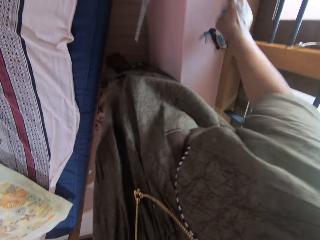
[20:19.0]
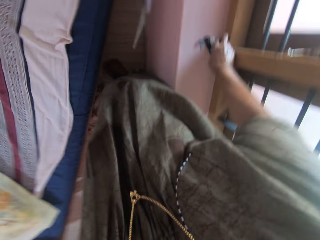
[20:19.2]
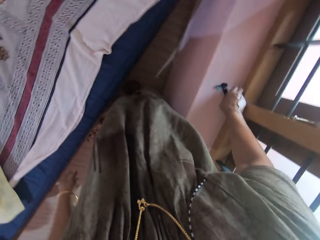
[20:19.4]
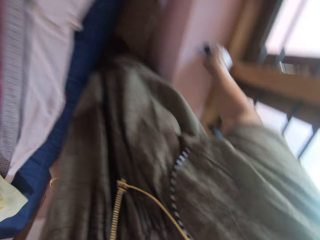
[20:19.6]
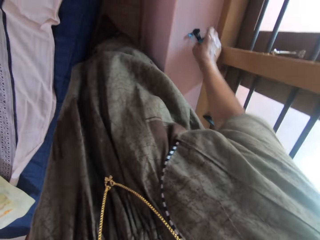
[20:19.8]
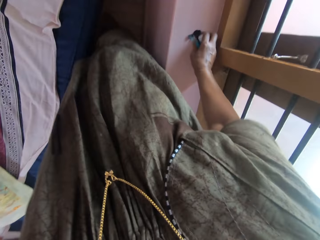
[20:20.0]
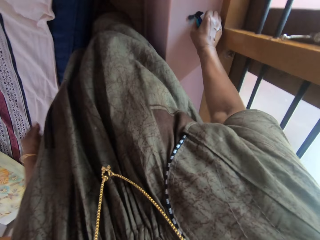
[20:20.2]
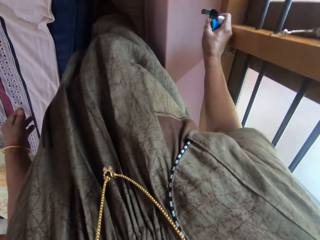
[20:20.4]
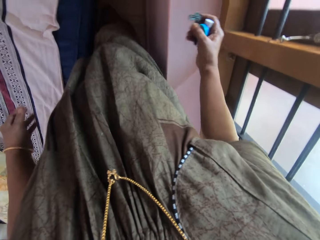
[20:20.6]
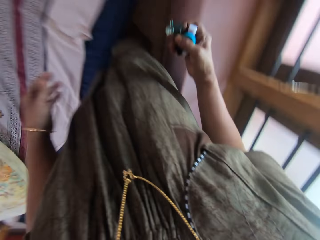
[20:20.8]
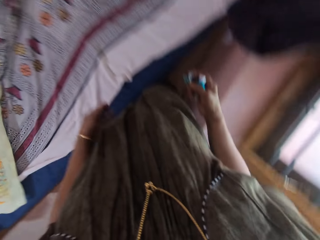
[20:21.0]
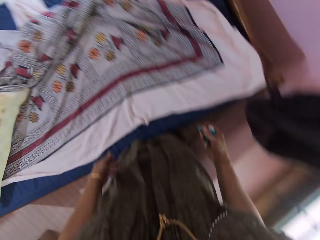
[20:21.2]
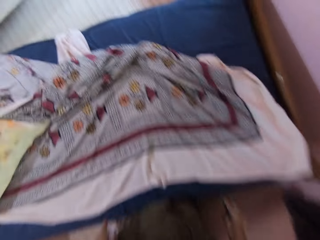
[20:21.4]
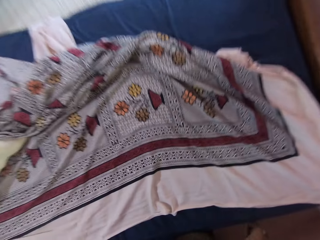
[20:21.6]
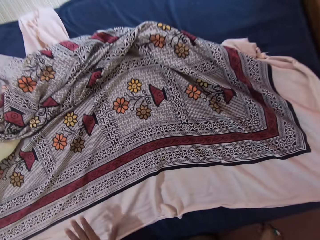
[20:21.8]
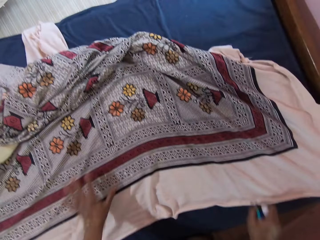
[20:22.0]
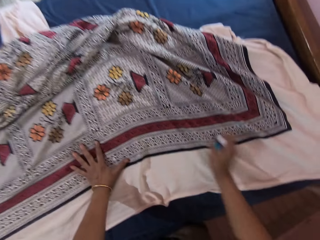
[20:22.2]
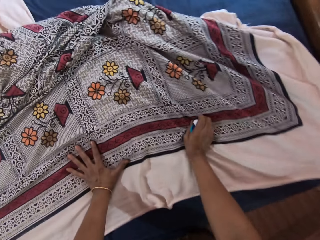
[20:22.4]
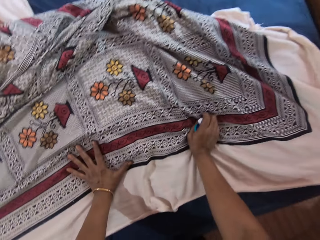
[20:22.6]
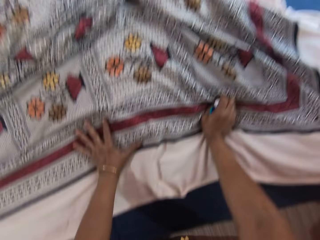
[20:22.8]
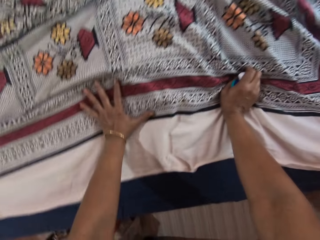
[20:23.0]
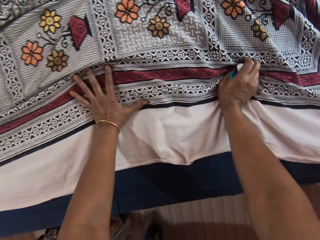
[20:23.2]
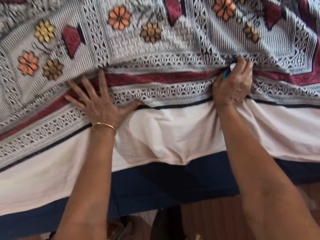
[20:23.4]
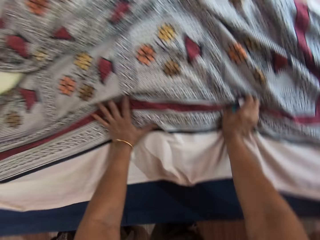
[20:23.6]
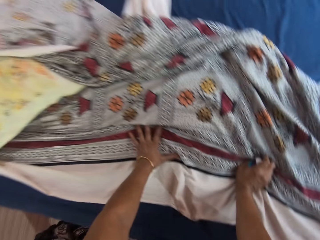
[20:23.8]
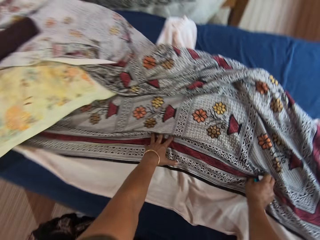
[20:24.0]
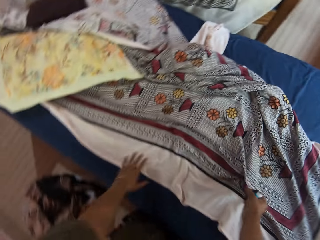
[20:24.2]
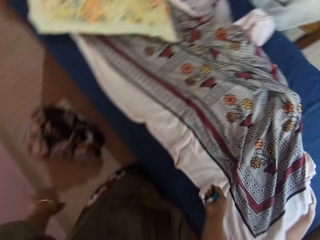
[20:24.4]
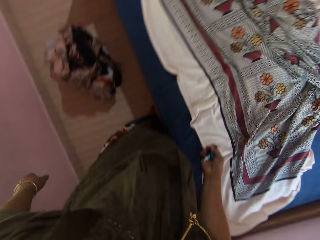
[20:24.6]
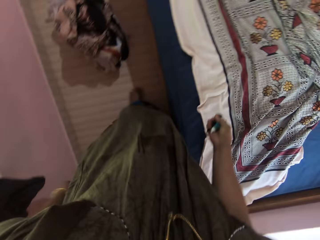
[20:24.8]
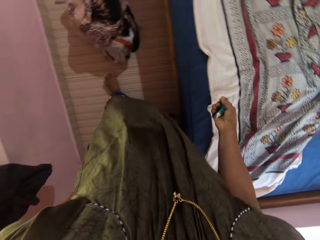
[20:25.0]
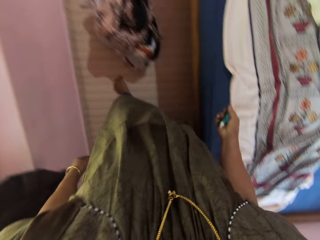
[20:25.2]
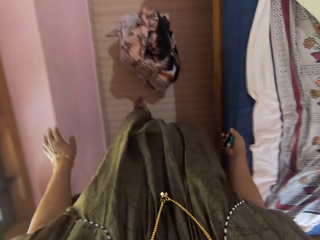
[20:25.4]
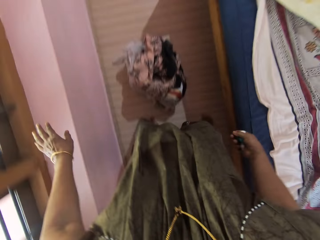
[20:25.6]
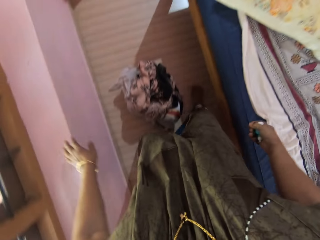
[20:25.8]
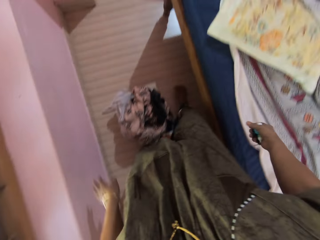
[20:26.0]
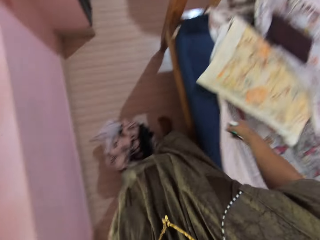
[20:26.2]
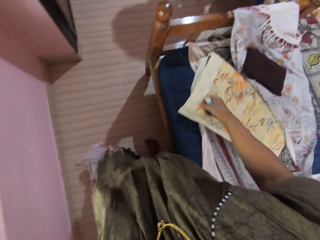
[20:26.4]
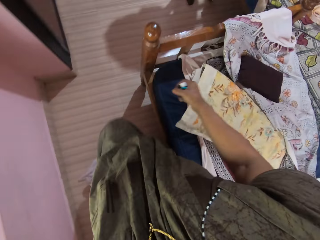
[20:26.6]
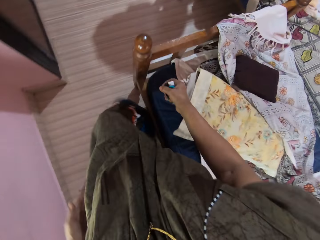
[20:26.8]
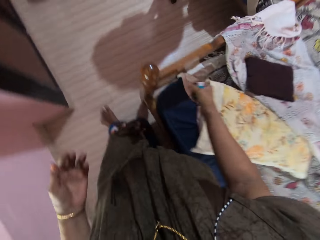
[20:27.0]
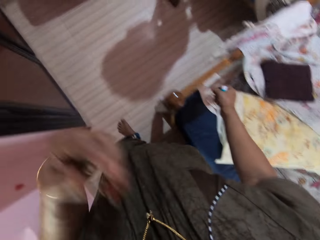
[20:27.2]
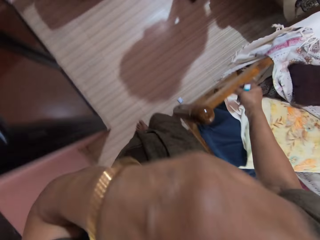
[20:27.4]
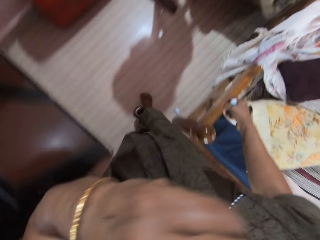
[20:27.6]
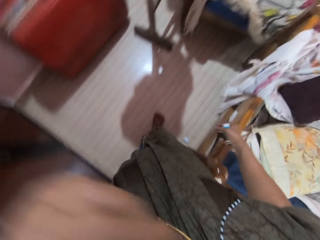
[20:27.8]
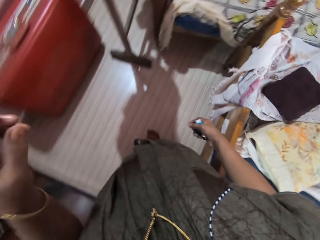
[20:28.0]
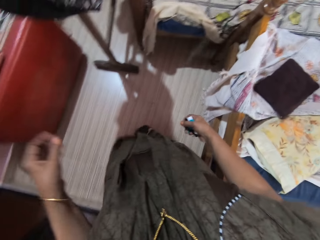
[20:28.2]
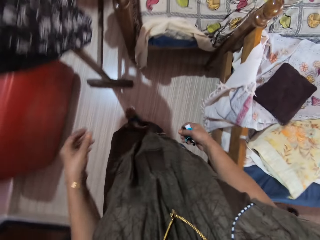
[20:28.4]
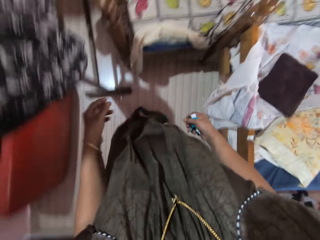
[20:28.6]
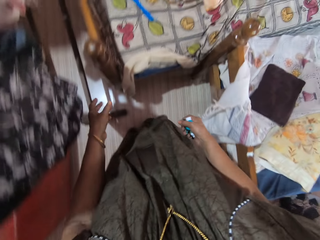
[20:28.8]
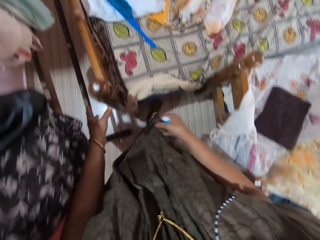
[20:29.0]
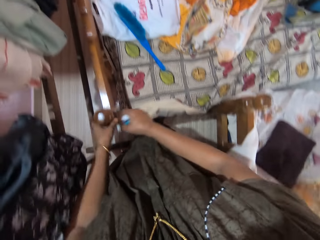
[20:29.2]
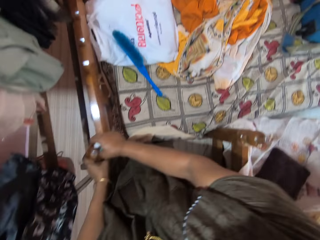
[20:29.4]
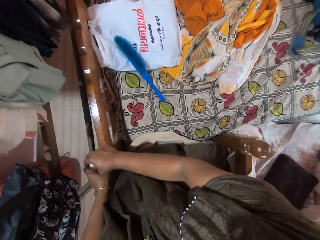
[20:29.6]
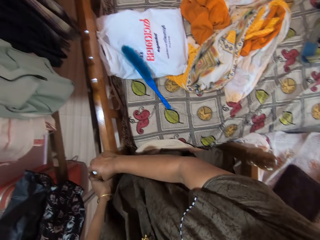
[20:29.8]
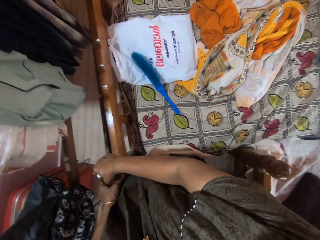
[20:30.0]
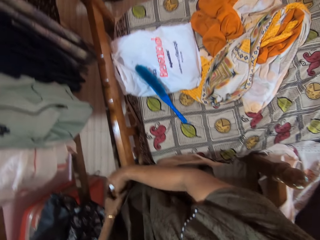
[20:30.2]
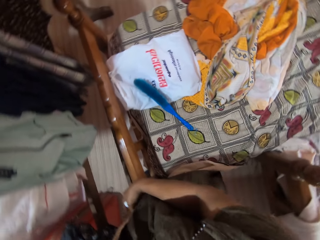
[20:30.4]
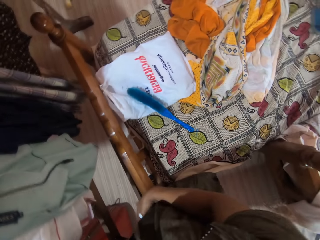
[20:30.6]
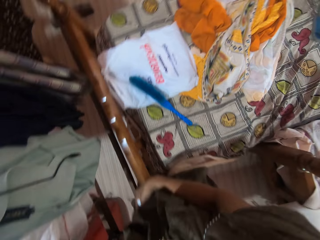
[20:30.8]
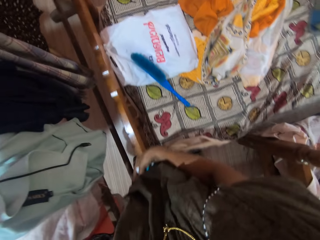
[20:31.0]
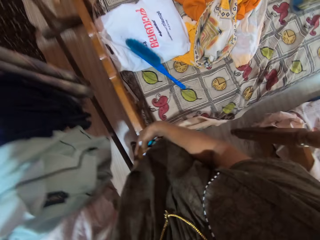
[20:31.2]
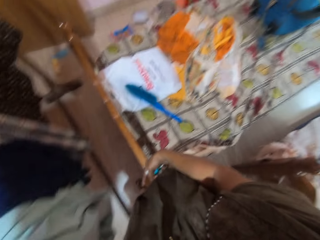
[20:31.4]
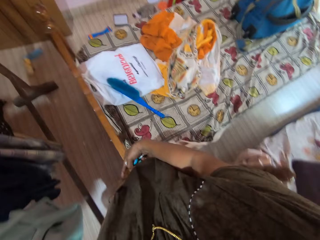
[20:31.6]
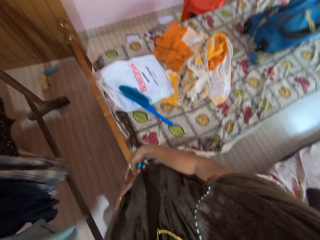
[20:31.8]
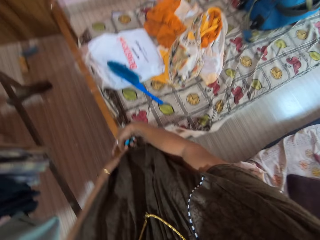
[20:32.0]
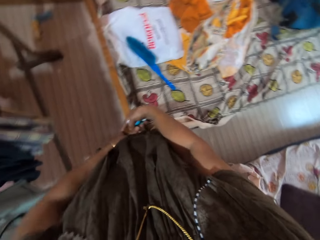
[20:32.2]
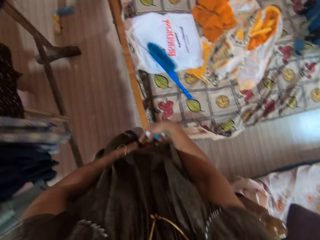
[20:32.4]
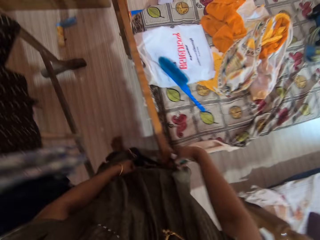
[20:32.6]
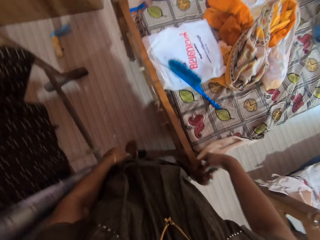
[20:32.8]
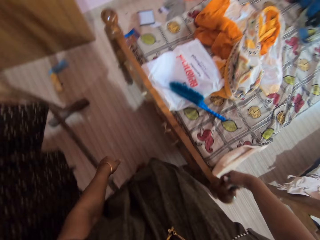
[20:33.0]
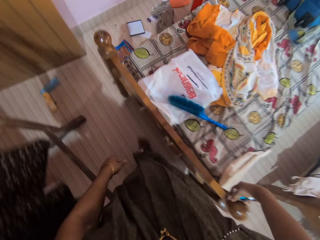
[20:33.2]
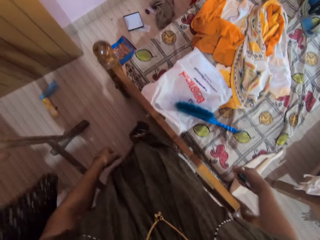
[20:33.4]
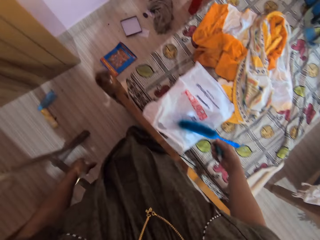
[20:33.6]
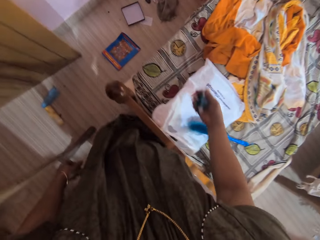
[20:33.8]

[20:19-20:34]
The camera wearer carries toys from the window. They hold the bed. They adjust the other bed. They walk around. They extend the bed. They adjust the other bed.

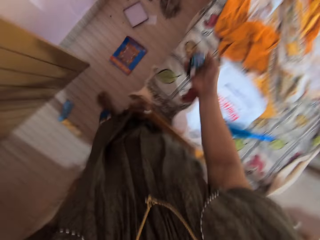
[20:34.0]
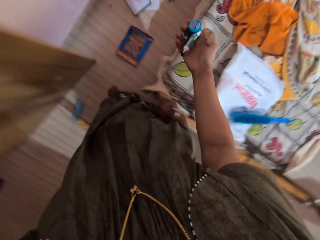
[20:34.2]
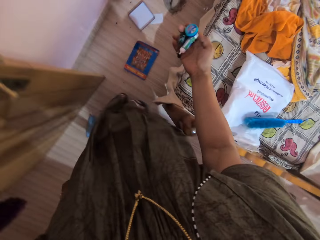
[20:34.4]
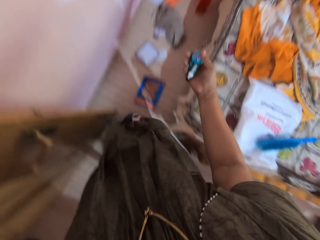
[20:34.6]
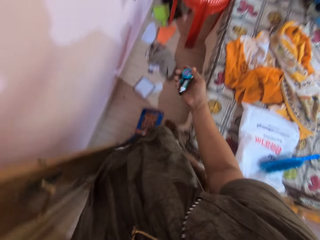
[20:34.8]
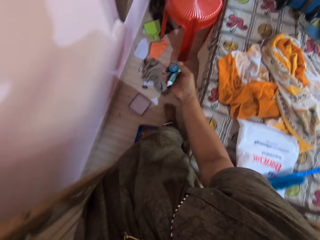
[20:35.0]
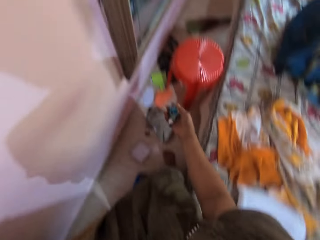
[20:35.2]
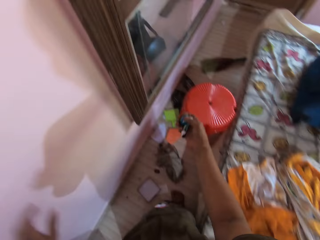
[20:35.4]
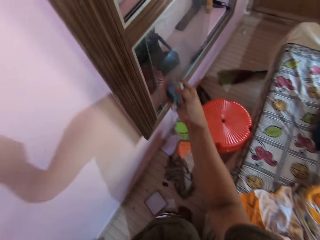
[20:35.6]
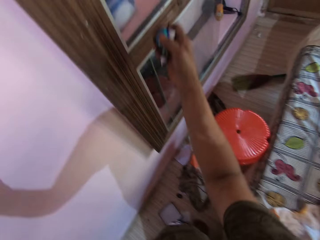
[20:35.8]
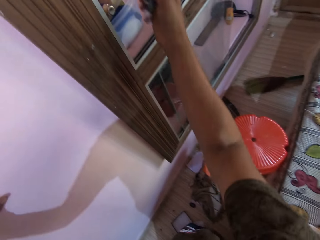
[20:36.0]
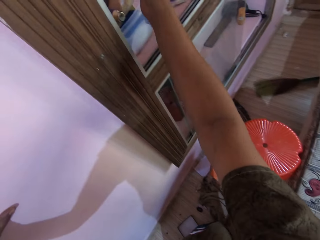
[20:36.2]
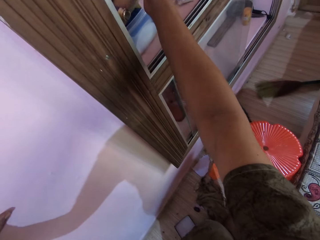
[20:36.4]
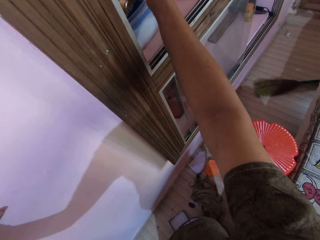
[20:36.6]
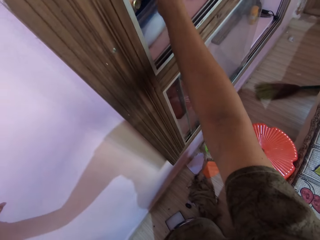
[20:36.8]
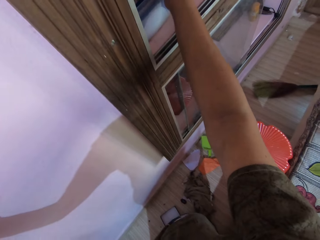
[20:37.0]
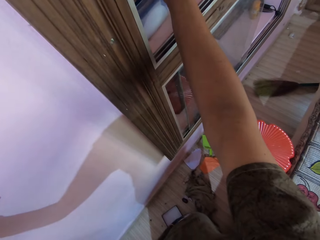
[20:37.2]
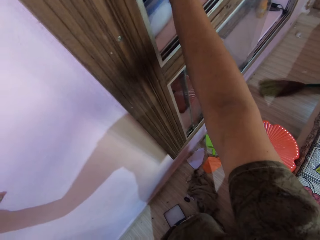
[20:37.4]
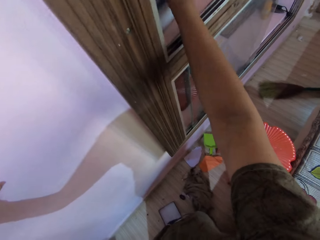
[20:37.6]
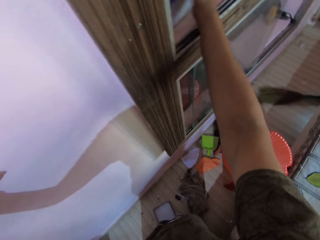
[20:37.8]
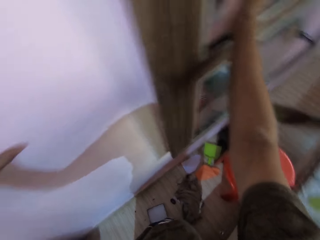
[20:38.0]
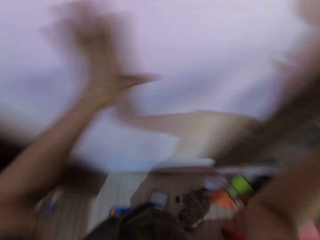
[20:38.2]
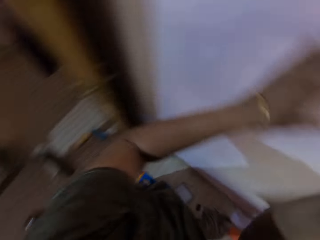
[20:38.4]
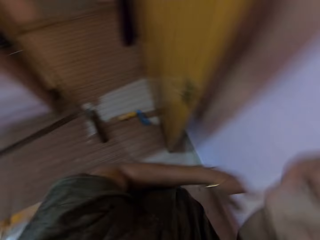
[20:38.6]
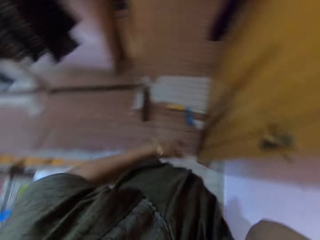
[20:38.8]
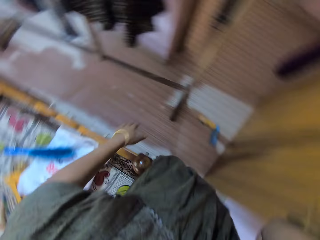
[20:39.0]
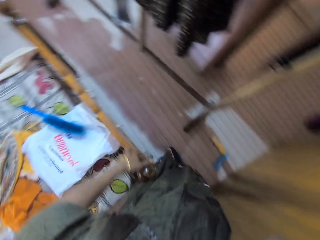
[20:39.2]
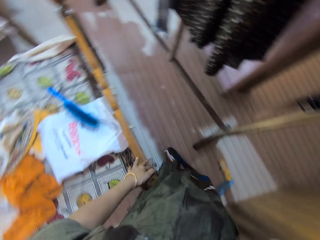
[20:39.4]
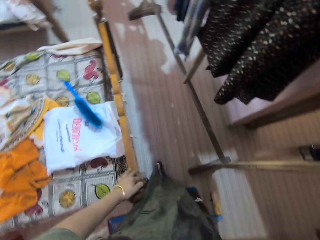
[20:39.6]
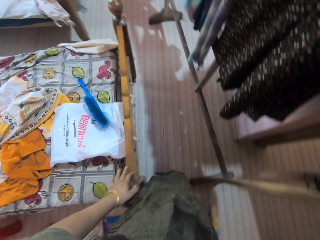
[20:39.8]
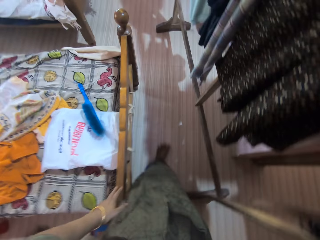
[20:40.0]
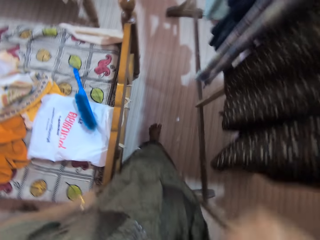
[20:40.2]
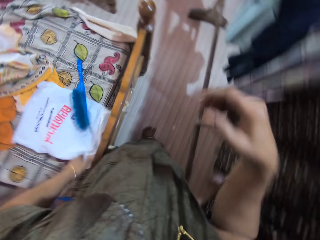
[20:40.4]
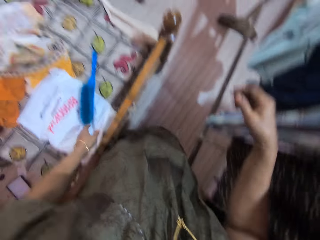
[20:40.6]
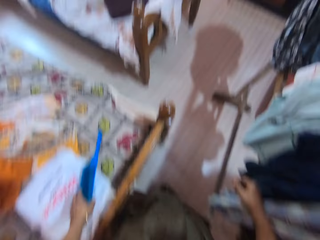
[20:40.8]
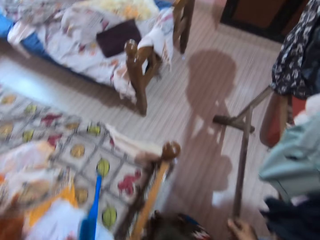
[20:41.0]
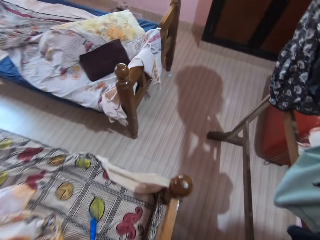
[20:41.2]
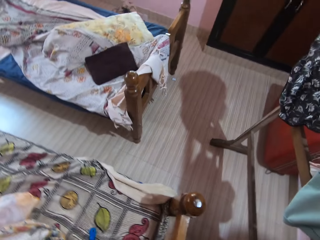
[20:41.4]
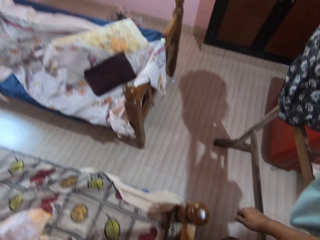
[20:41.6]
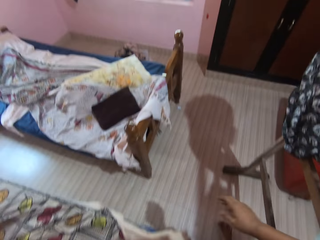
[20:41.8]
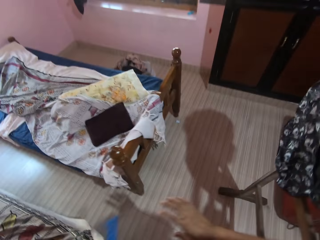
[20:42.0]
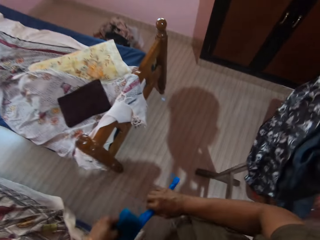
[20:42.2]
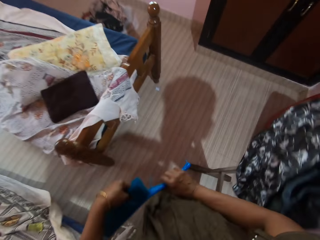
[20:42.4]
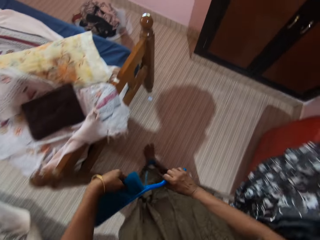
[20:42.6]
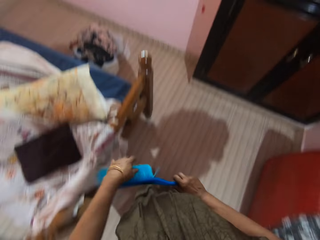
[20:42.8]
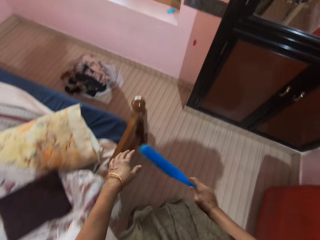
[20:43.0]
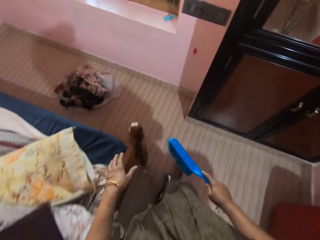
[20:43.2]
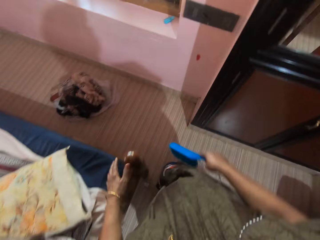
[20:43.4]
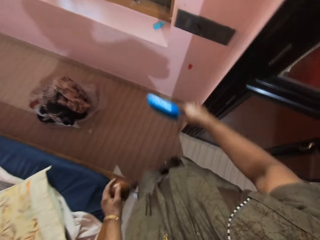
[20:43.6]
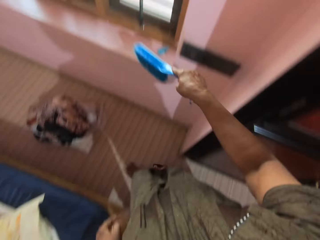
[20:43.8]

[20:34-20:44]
The camera wearer keeps the toy in the shelf. They walk around, pick the brush from the bed, and transfer the brush to the right hand.
